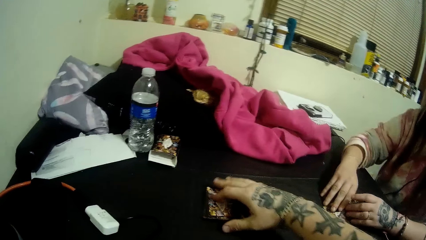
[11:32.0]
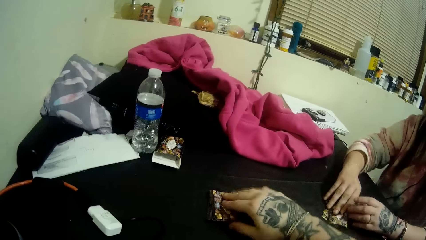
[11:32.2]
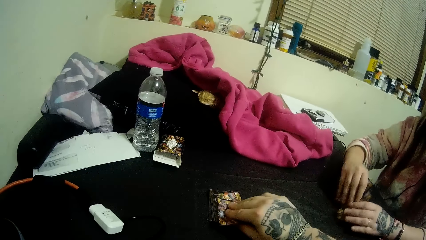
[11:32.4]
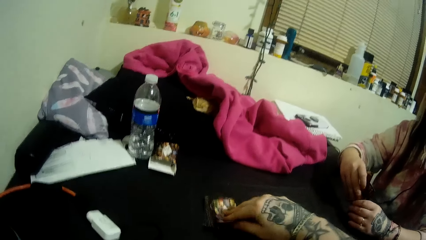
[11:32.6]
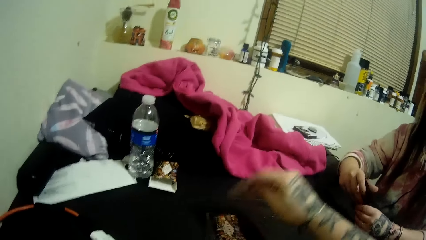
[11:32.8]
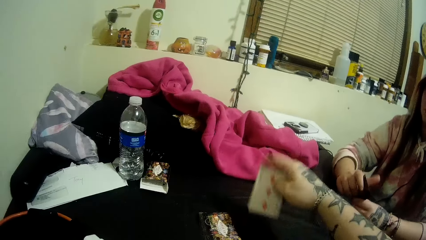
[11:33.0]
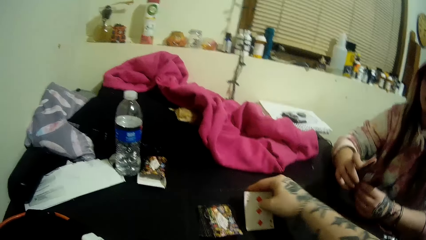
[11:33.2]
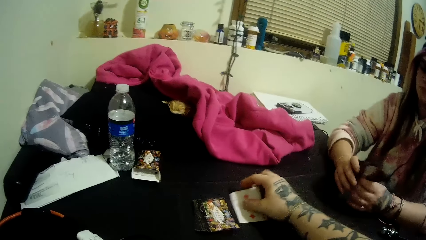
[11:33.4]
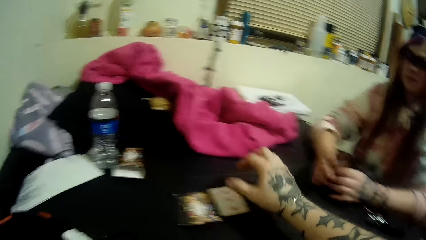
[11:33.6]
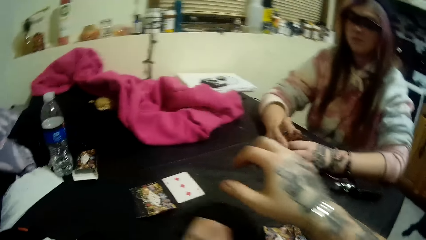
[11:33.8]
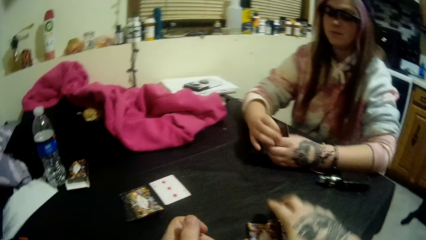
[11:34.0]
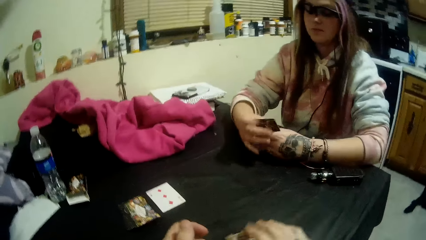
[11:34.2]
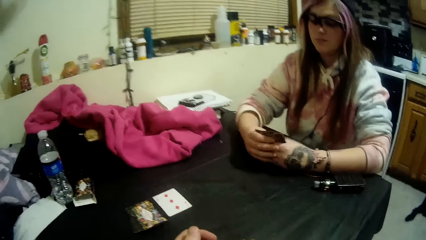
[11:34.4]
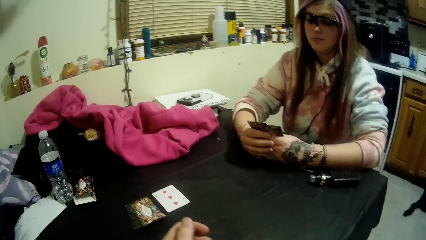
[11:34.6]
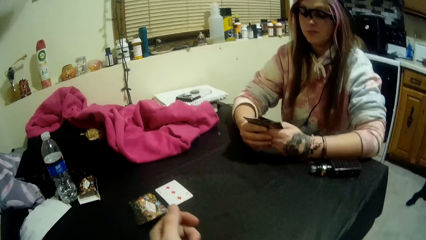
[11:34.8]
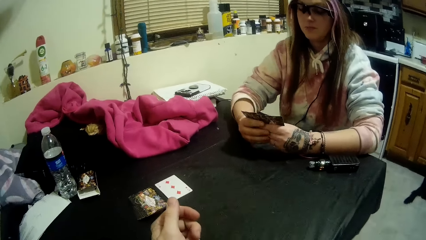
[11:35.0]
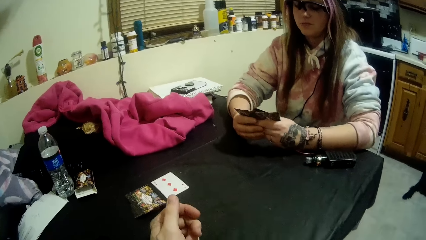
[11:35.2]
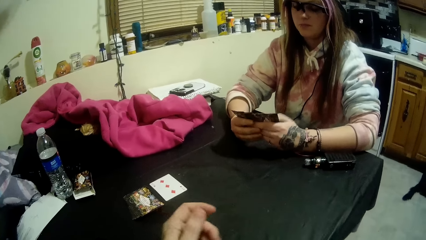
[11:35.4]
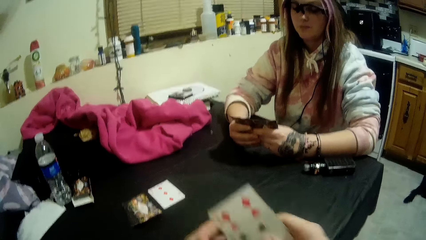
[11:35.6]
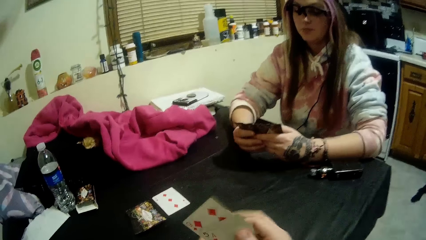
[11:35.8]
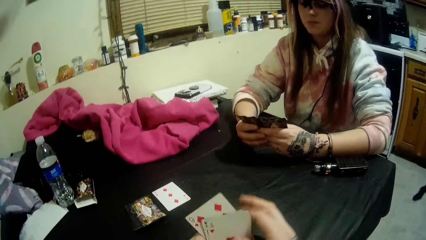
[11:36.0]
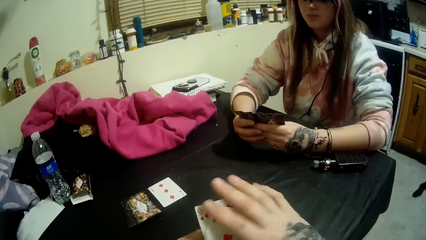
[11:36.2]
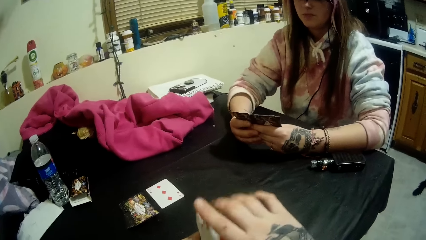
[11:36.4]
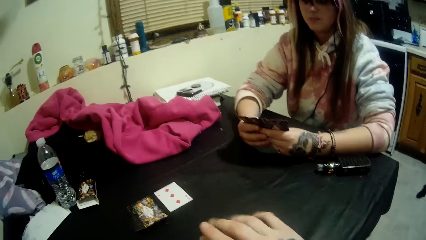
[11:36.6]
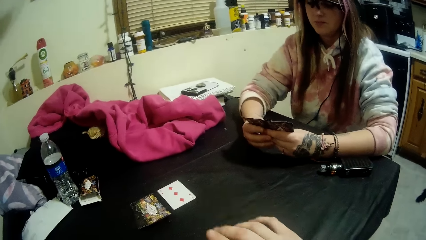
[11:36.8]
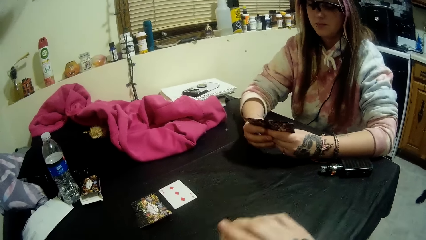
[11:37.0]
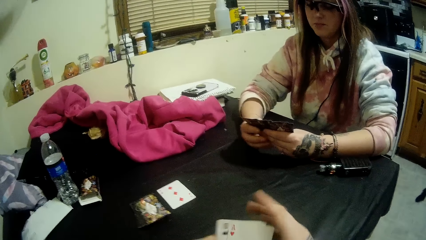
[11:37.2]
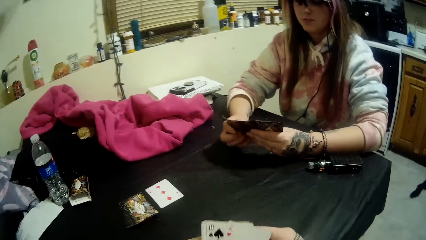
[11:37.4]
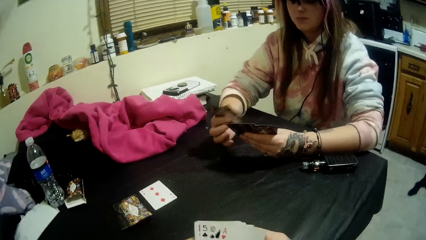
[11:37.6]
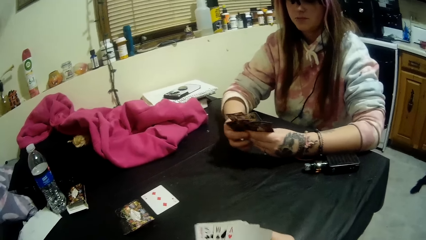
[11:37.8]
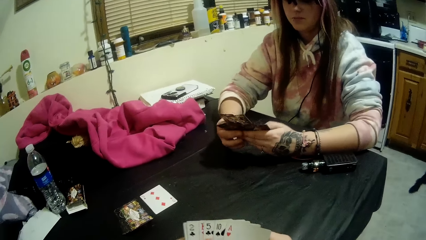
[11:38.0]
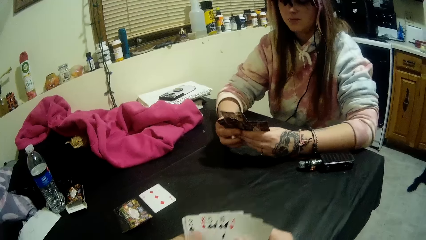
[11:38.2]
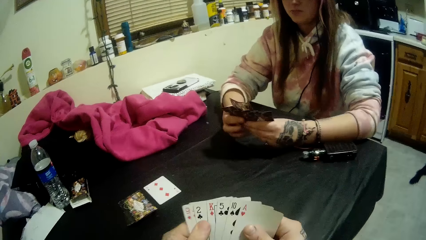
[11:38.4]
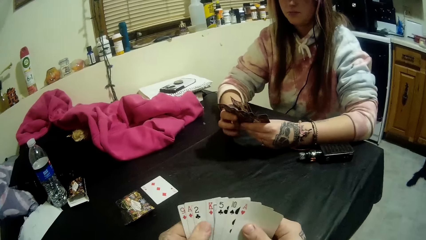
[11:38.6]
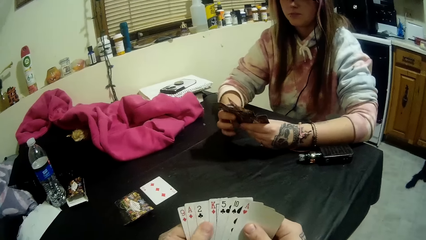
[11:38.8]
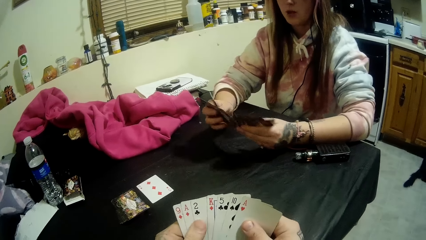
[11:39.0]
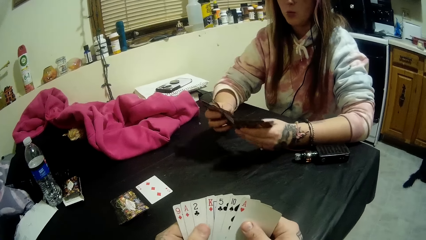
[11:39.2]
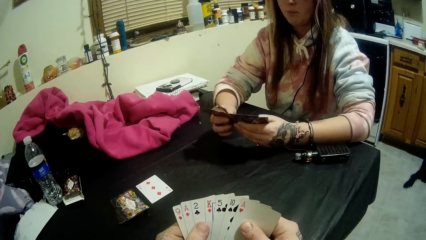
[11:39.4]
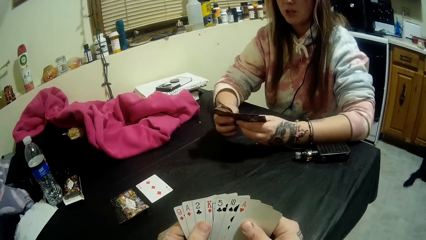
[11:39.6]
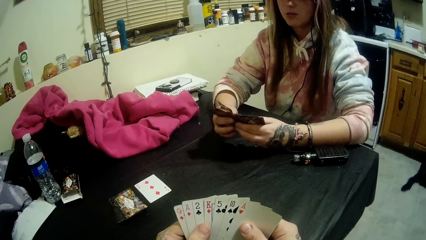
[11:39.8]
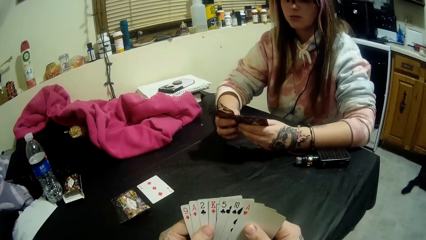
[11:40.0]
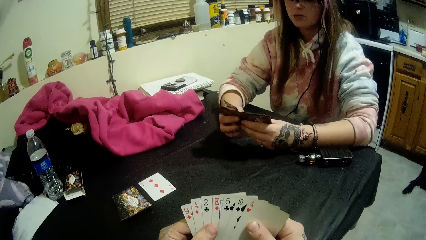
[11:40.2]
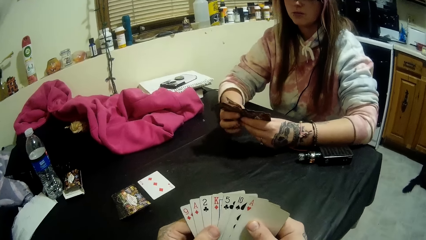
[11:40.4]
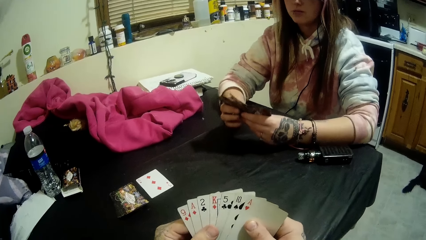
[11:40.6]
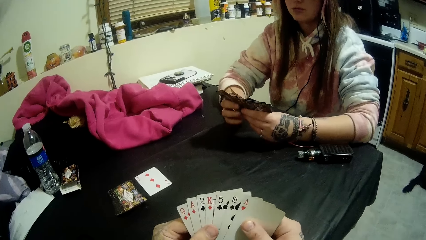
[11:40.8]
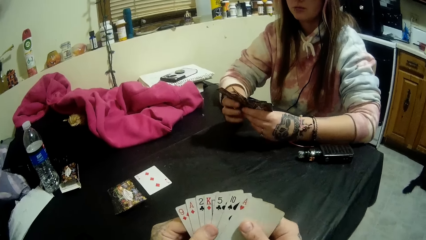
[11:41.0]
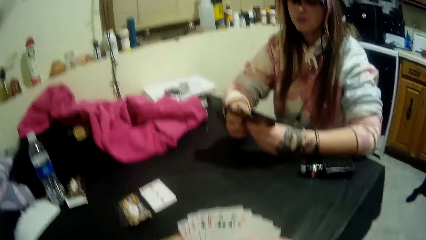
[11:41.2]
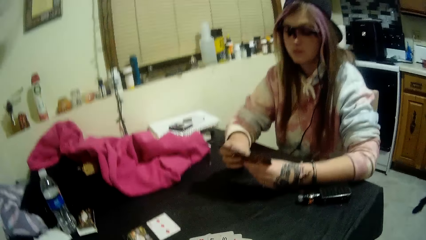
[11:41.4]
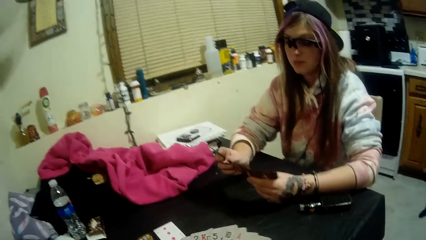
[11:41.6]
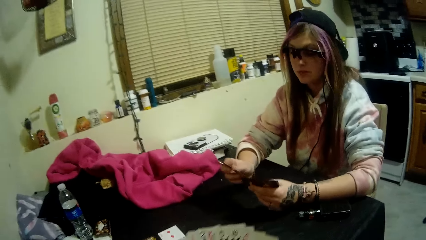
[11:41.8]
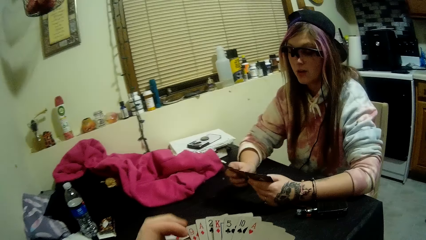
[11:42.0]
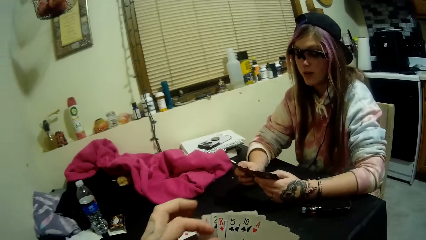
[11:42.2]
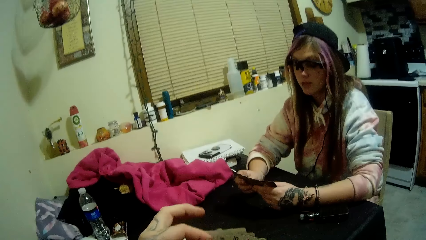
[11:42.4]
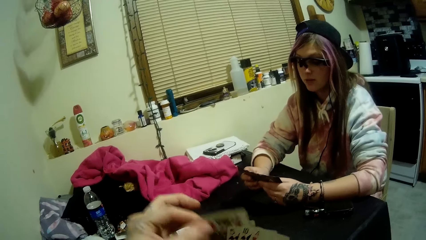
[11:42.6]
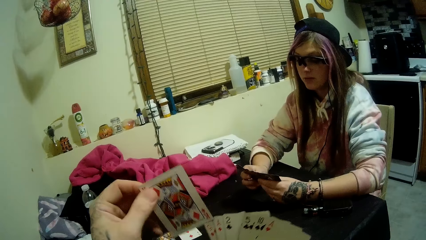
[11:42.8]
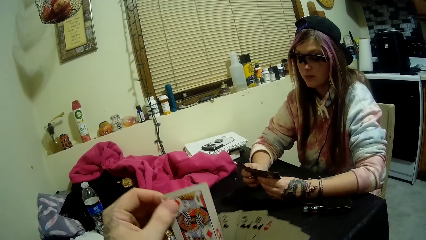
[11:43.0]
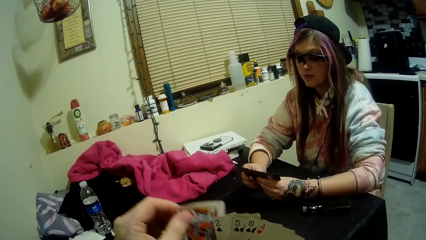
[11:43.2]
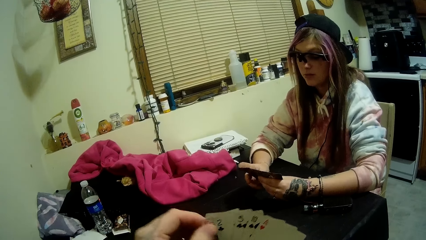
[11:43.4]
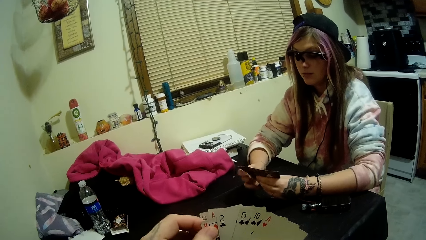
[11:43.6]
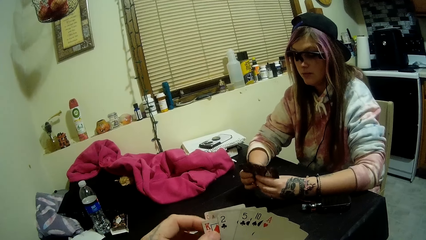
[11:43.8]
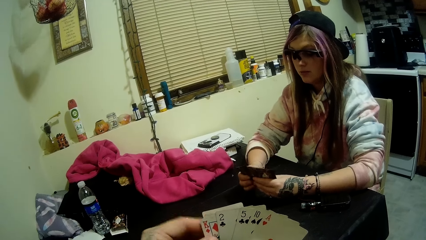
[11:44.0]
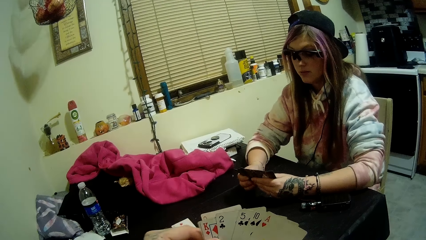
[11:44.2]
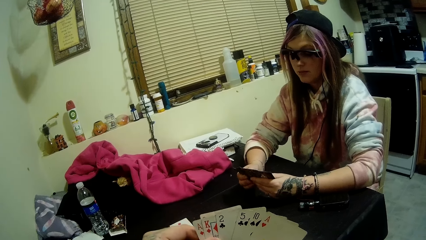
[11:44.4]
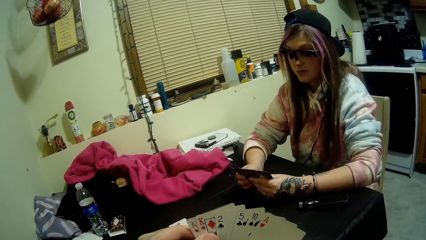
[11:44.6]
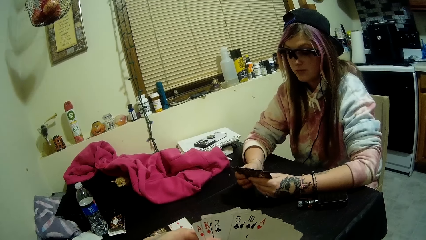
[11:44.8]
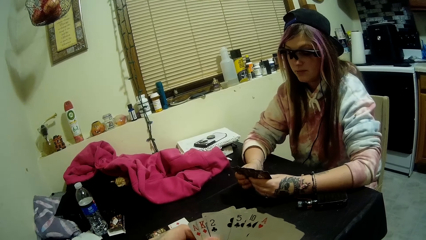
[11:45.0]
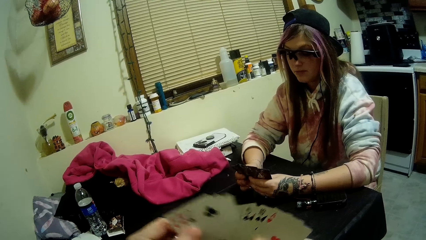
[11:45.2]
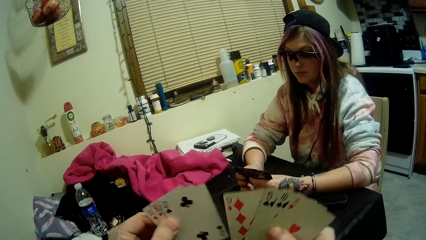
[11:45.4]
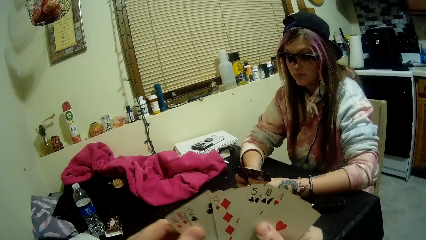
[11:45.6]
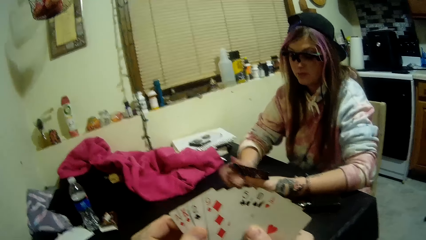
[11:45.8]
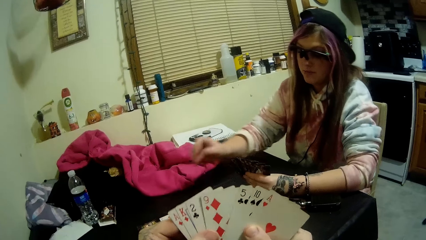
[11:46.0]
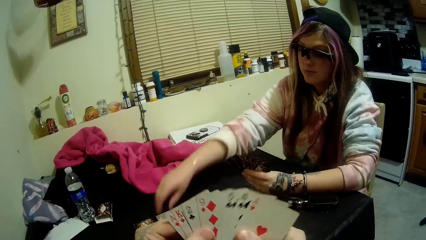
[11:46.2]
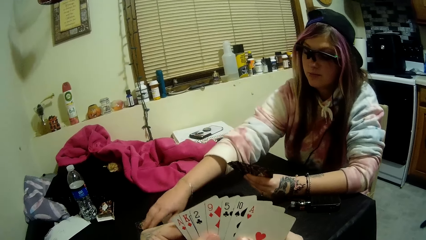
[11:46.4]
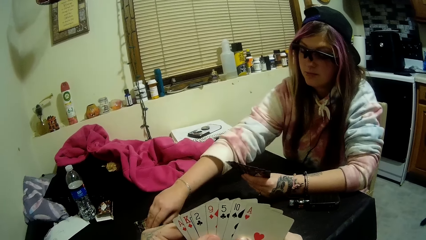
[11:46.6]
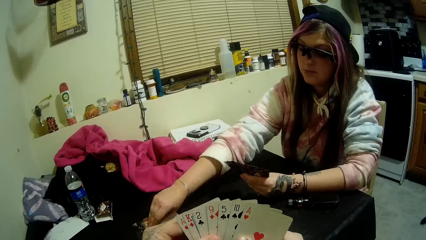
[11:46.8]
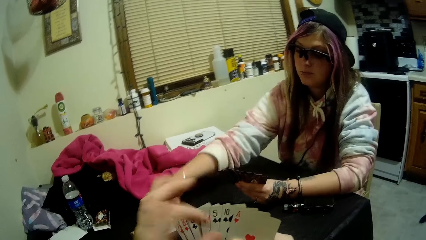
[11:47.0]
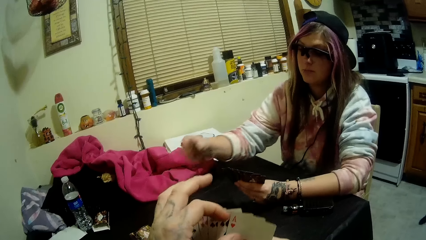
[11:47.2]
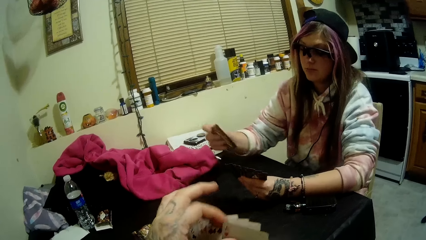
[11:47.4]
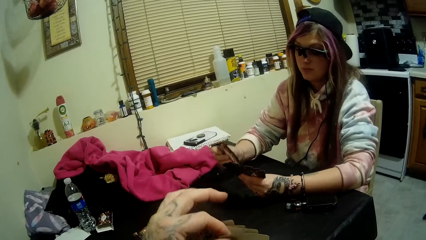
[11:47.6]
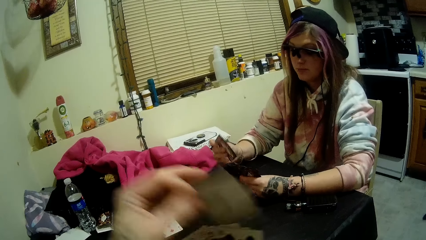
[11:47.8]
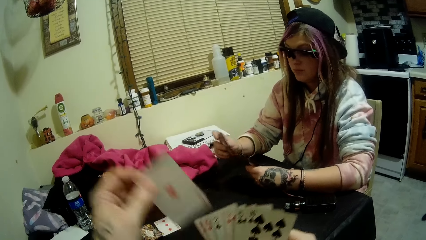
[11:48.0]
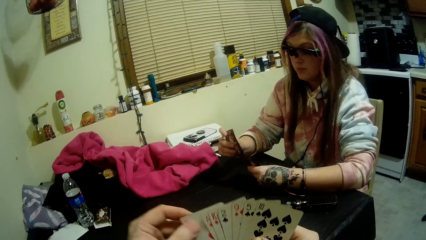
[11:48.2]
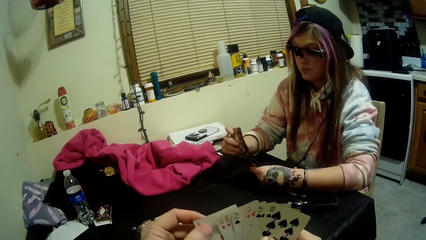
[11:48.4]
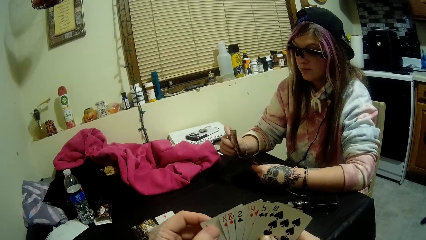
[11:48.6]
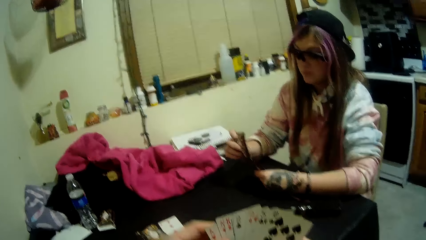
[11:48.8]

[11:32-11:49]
The lady picks her cards from the table with both hands. The camera wearer drops the stack of cards in his right hand on the table. He picks a card from the stack with his right hand. He drops the card in his right hand onto the table beside the stack of cards. The lady holds the cards in both hands. The camera wearer picks his cards from the table with his right hand. He passes the cards to his left hand. He arranges the cards with both hands. He touches the playing cards. He interacts with the lady. He shuffles the cards in his hands with his left hand. He places the playing cards on the table. The lady picks a card from the stack on the table with her right hand.
